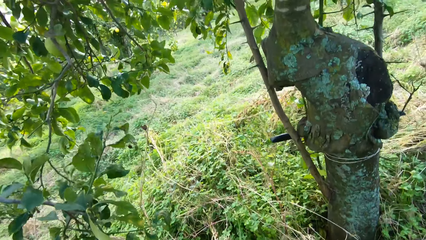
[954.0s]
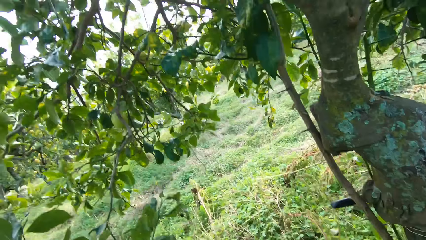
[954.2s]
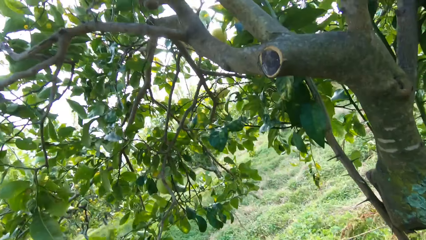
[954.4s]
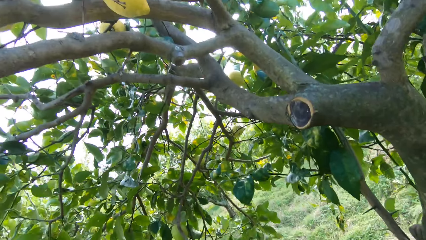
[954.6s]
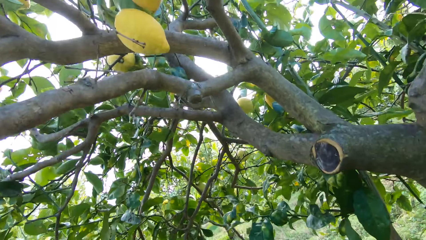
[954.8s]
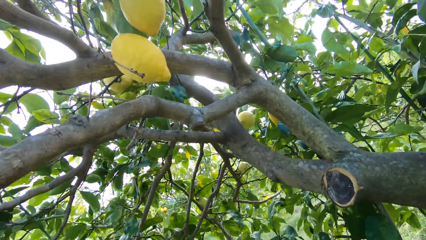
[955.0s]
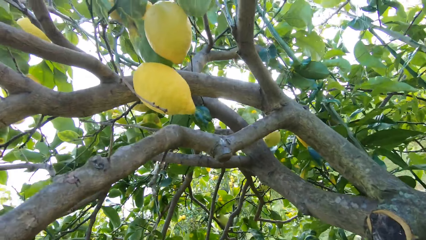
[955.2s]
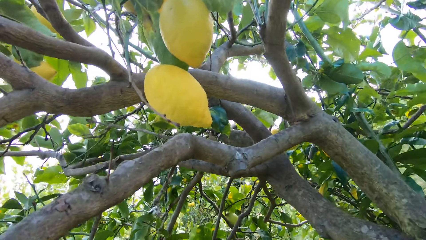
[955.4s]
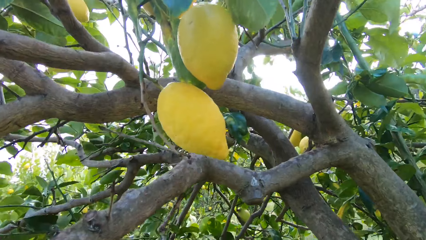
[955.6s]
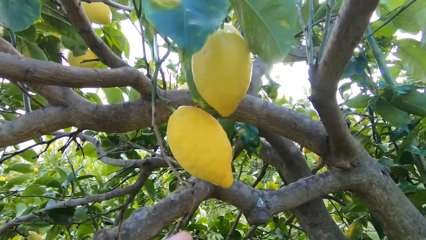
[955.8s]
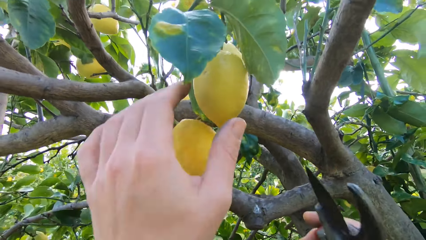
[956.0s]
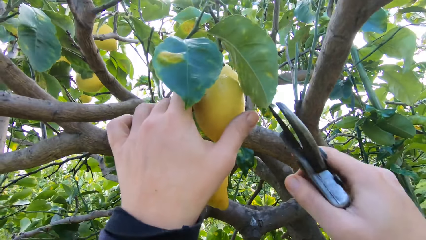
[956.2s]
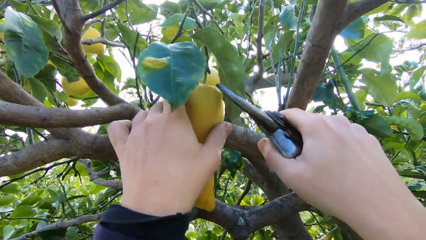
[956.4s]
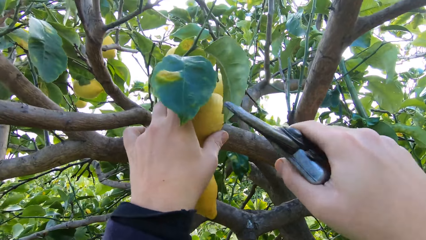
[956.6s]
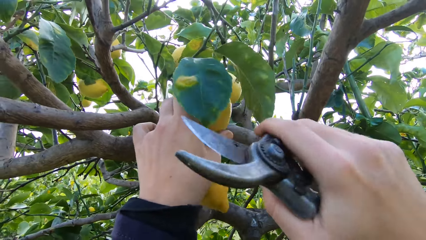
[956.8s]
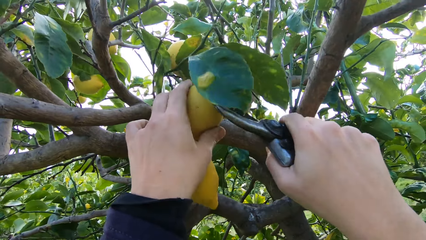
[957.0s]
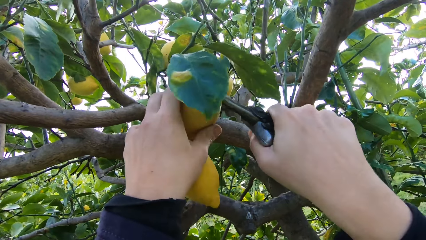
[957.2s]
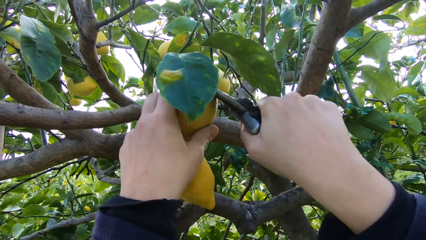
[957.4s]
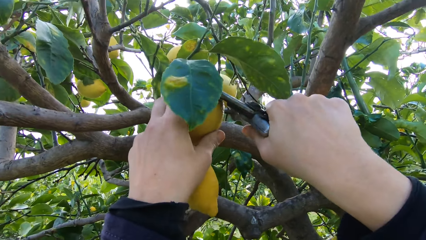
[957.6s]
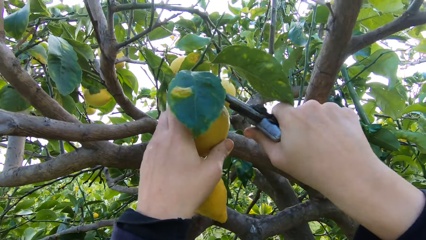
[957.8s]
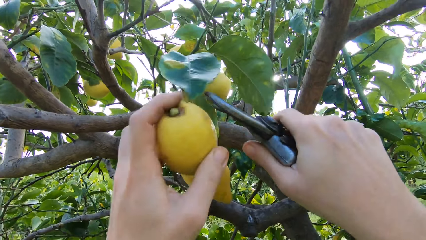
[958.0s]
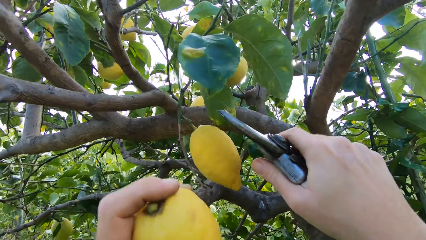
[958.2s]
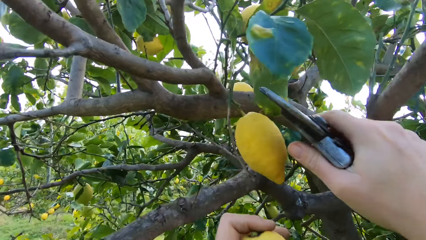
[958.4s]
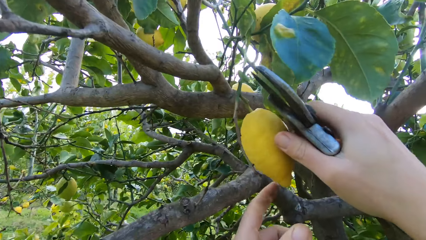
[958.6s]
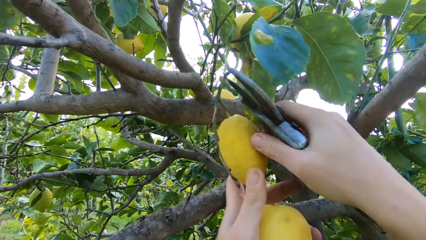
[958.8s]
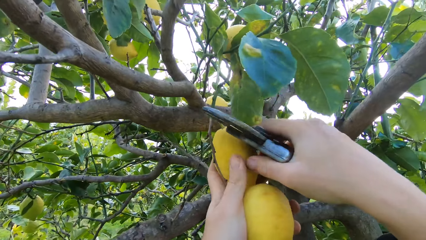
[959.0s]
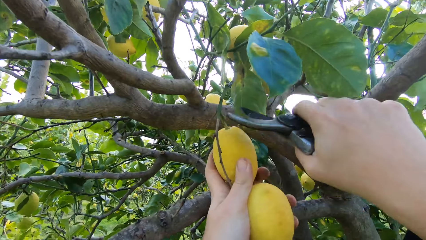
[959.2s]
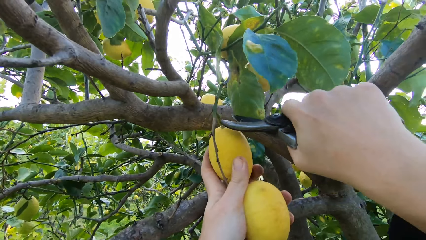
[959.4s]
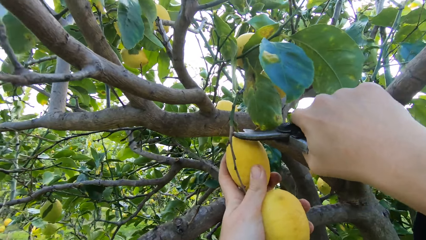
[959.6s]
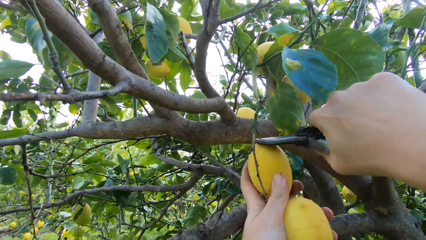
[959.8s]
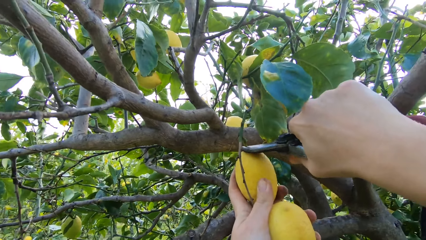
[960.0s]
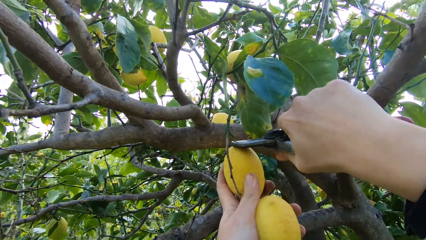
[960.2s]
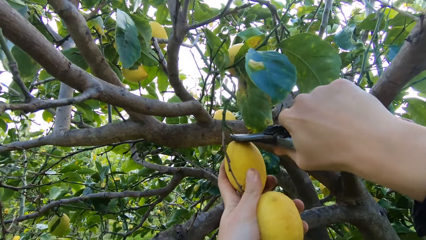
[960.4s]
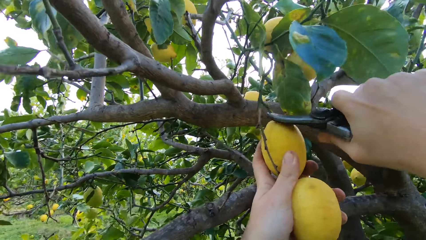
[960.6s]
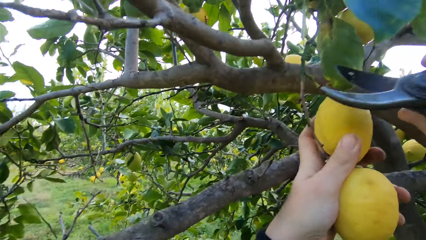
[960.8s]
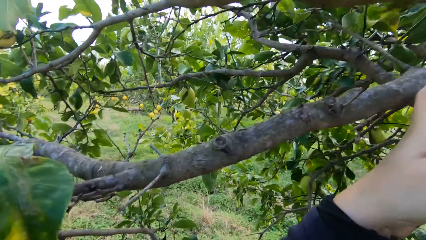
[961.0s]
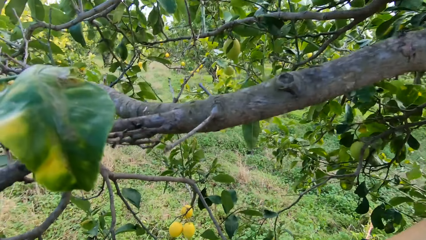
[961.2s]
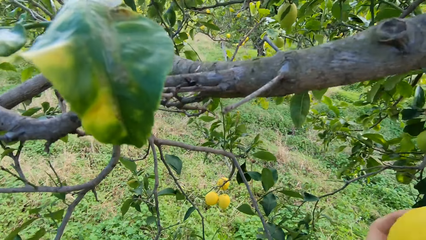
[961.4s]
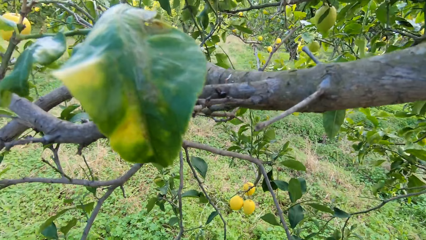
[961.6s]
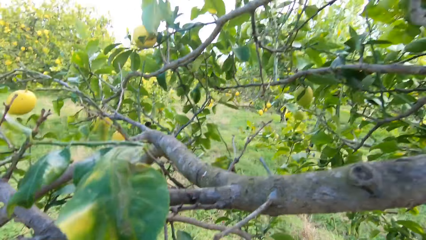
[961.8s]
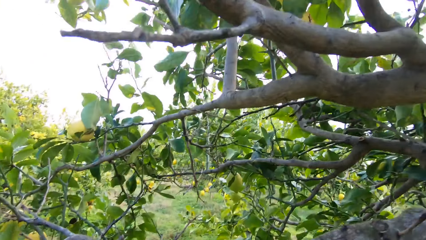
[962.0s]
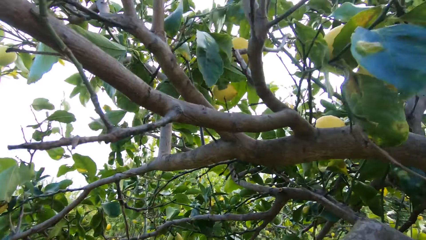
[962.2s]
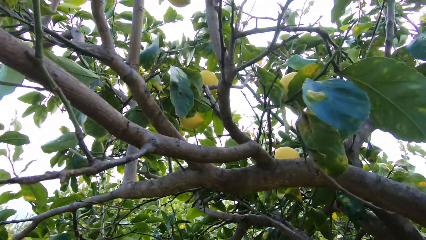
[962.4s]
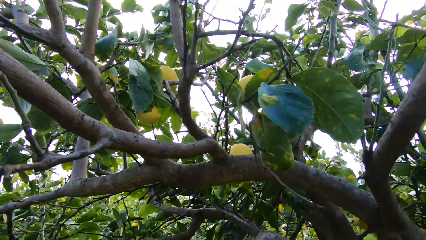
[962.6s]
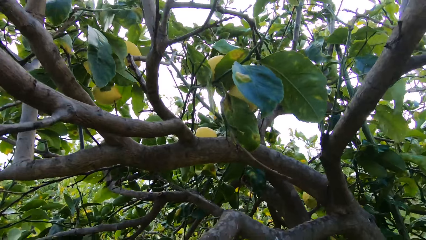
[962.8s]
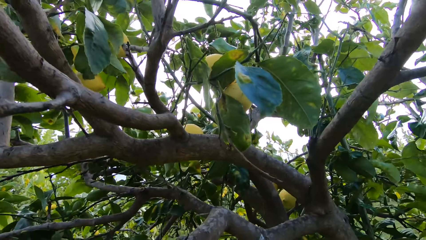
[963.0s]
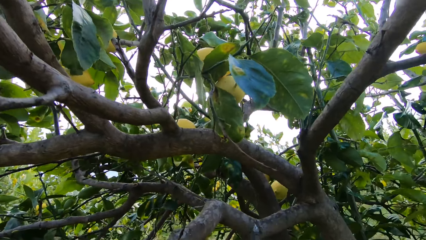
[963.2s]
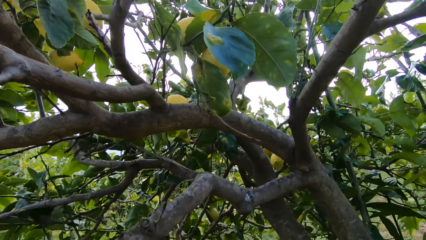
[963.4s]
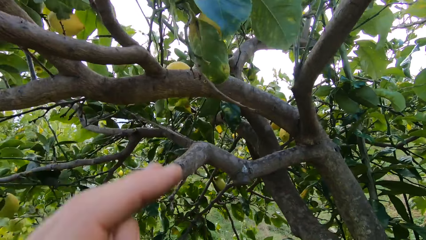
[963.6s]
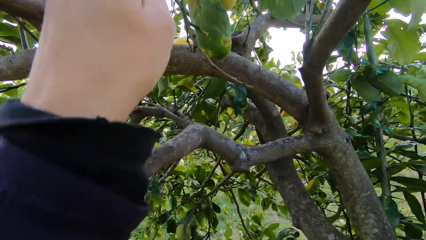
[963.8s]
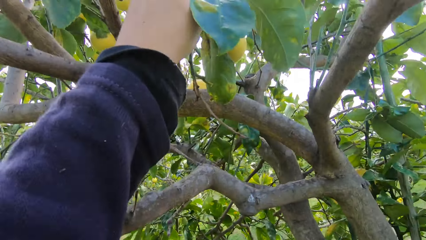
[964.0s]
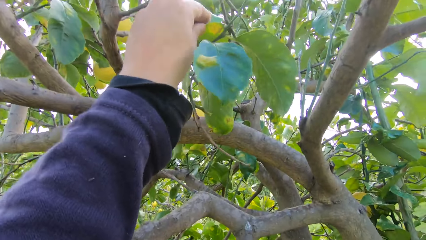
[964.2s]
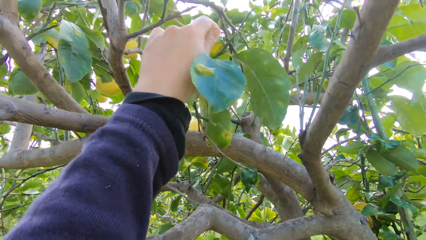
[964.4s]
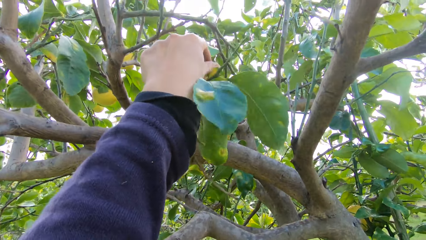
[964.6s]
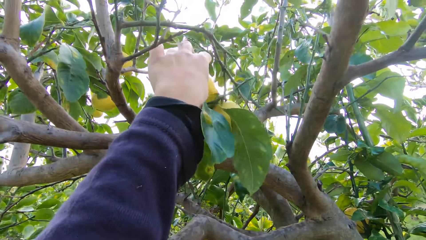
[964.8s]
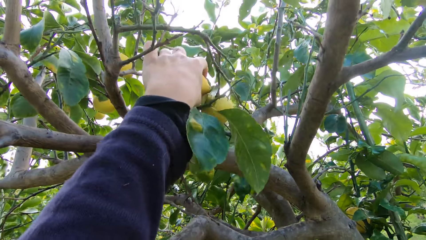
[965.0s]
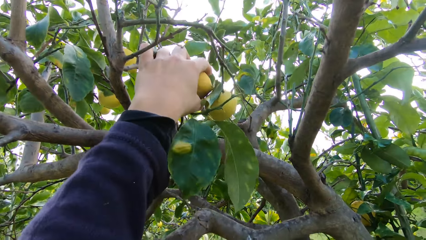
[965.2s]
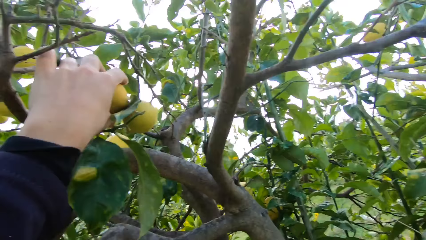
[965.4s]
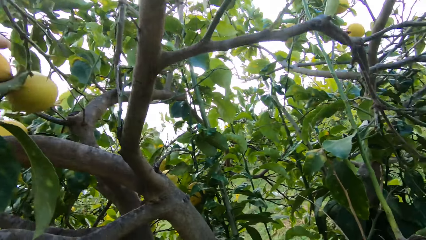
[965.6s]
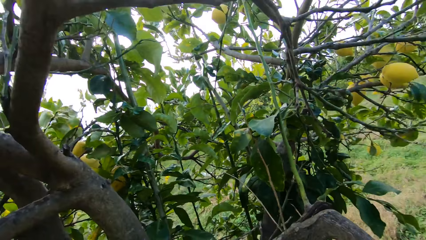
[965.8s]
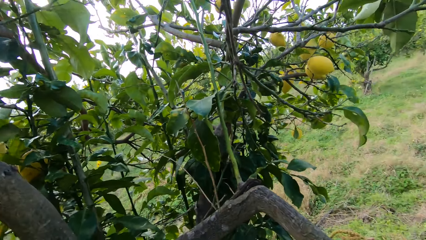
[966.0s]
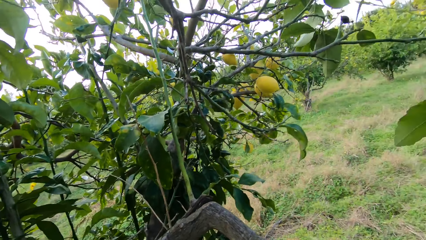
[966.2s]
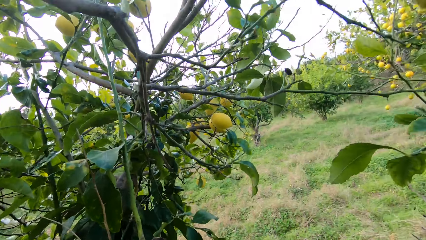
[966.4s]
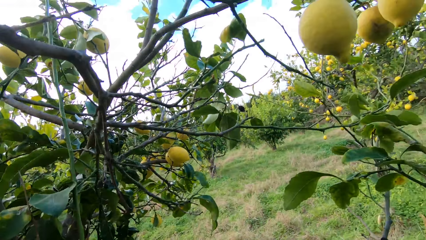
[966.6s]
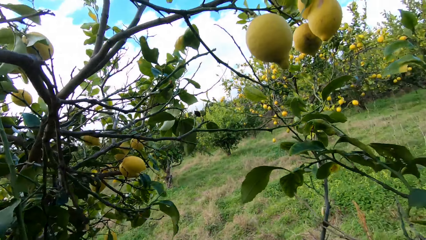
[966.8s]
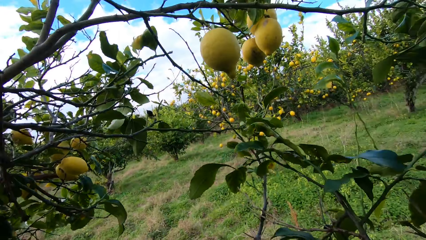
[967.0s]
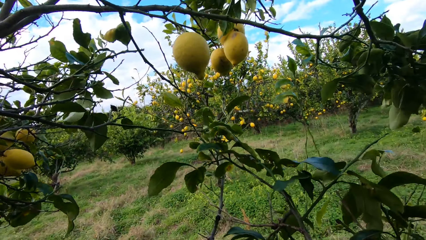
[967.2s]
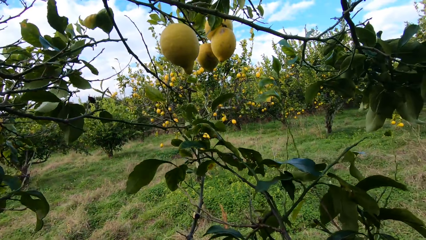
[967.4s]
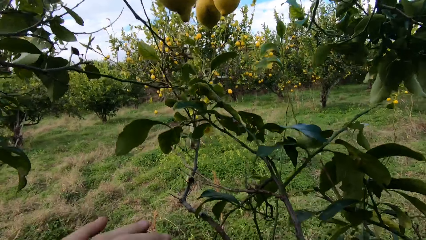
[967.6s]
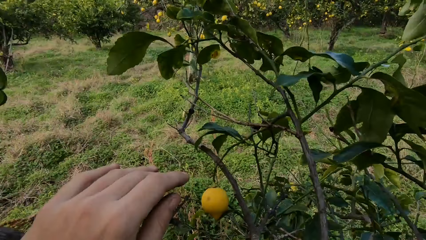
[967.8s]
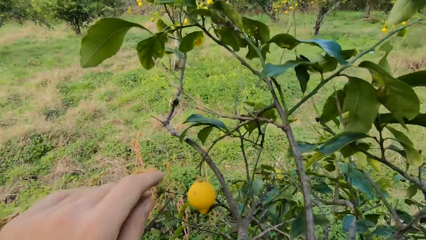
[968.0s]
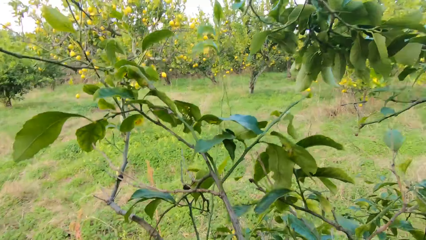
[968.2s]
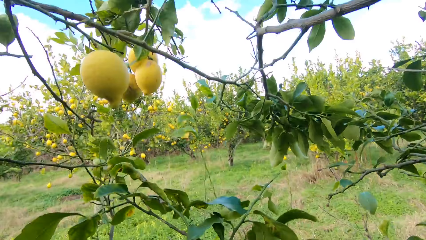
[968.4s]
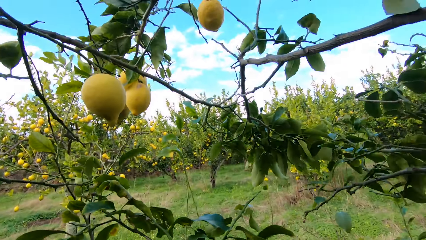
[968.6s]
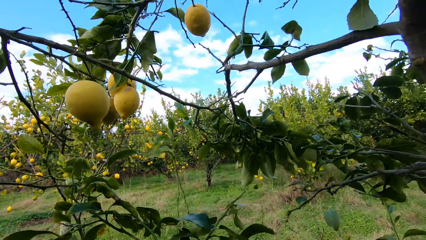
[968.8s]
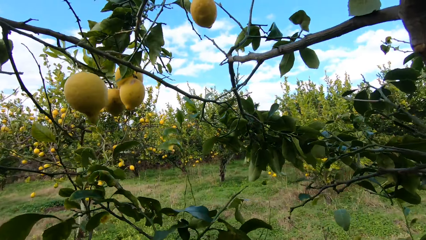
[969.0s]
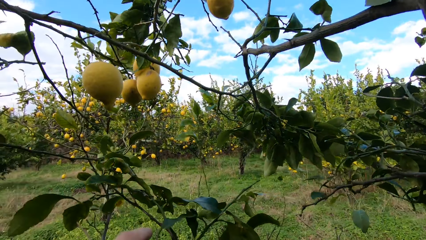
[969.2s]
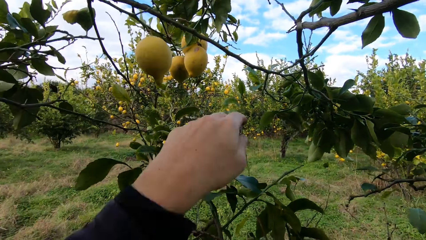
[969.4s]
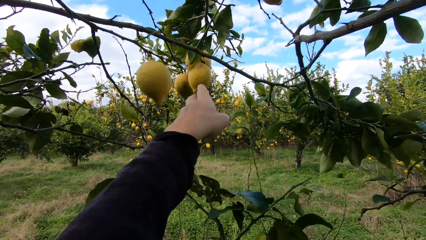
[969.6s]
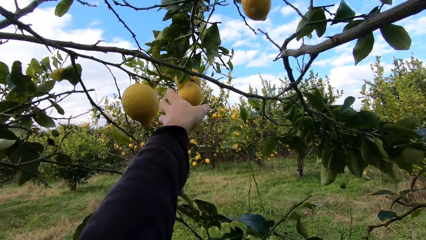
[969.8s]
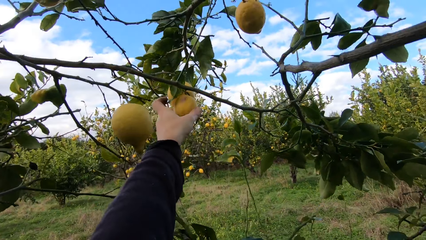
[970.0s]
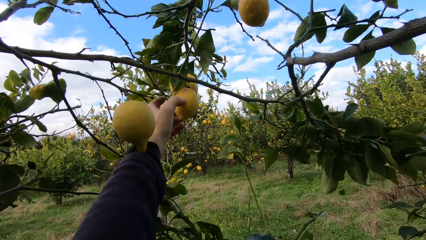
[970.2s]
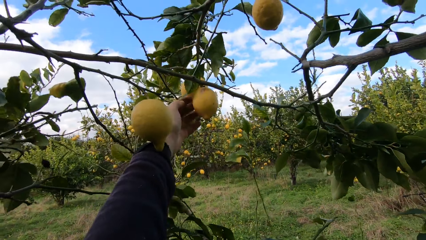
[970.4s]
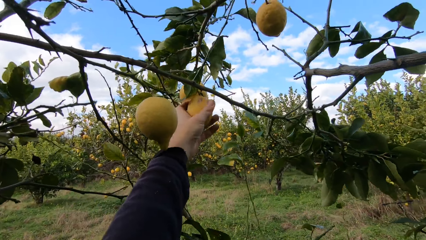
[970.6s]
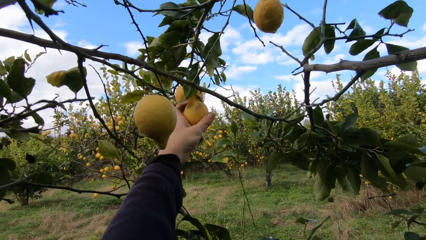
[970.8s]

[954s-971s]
The camera wearer harvests the lemon with the secateurs. They harvest the lemon with the secateurs repeatedly.
